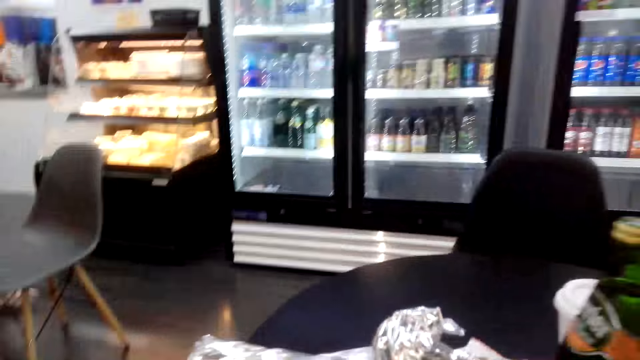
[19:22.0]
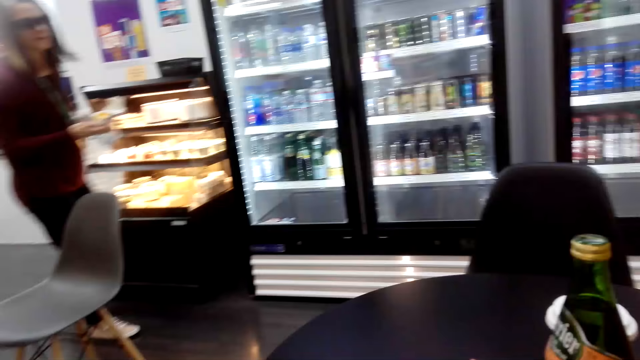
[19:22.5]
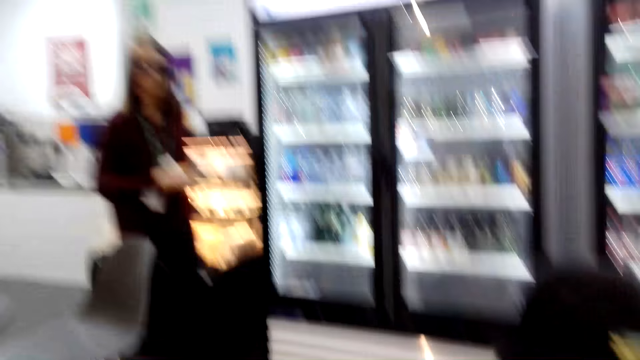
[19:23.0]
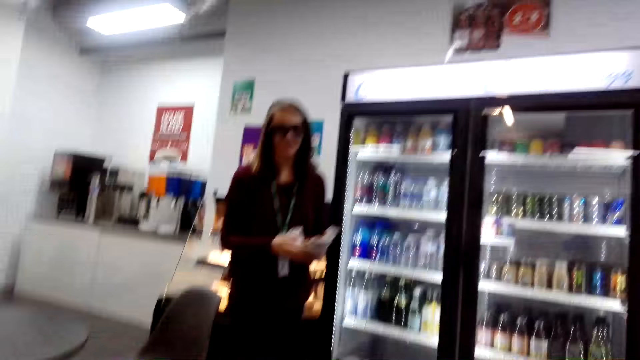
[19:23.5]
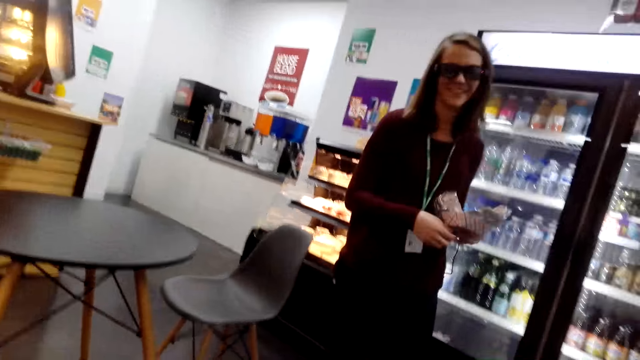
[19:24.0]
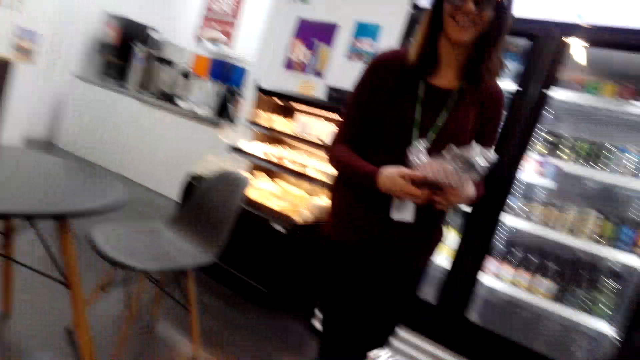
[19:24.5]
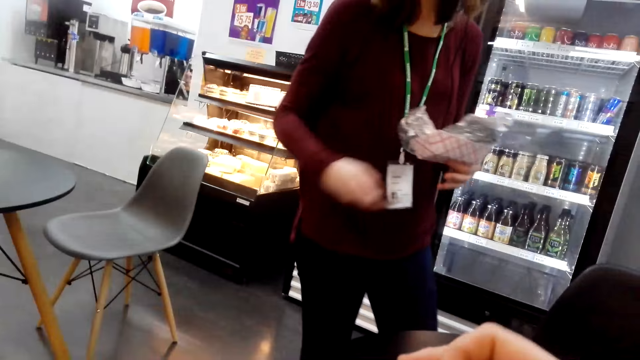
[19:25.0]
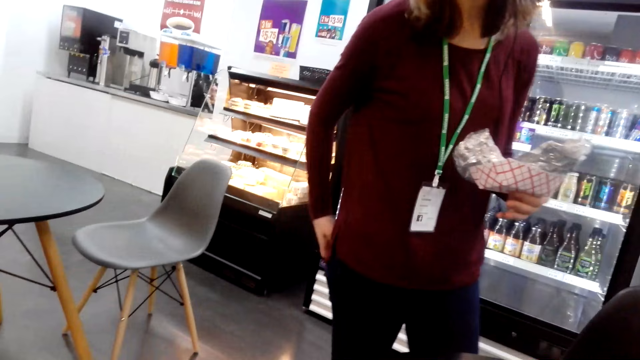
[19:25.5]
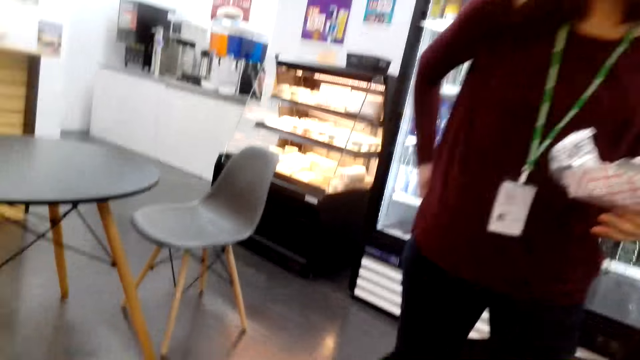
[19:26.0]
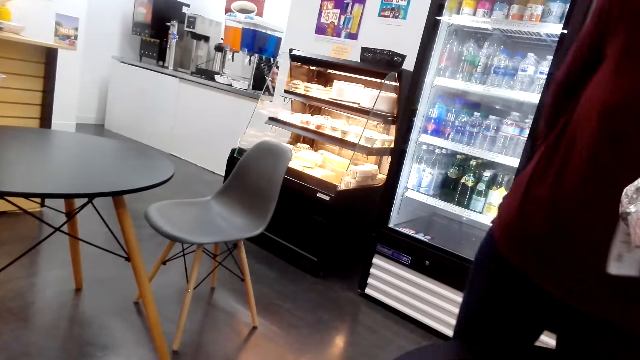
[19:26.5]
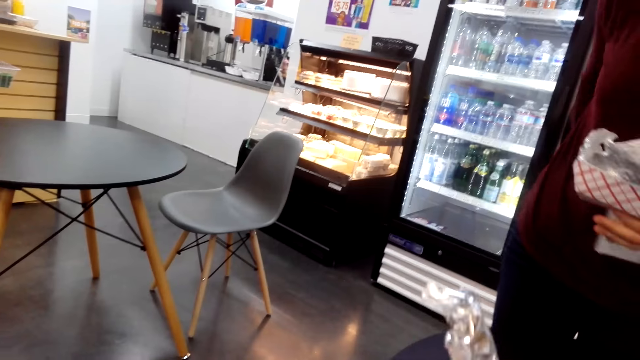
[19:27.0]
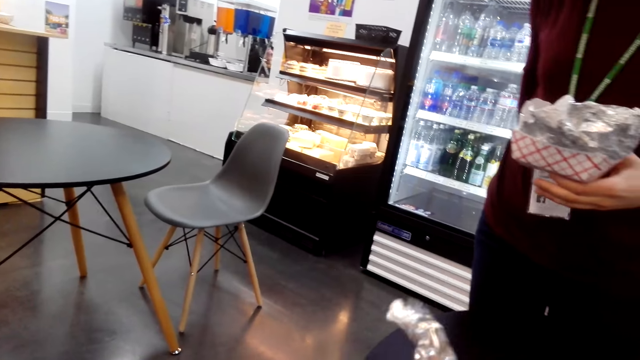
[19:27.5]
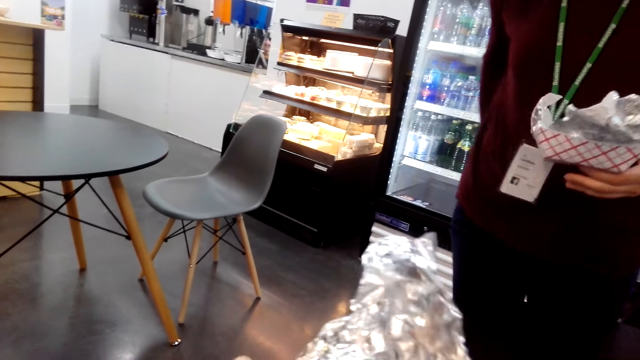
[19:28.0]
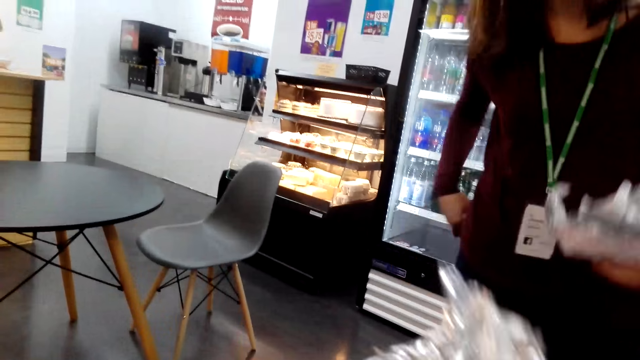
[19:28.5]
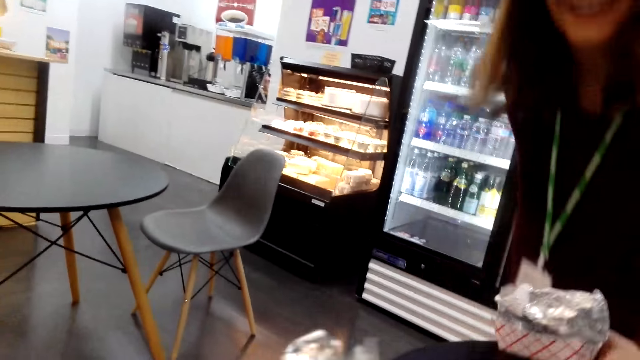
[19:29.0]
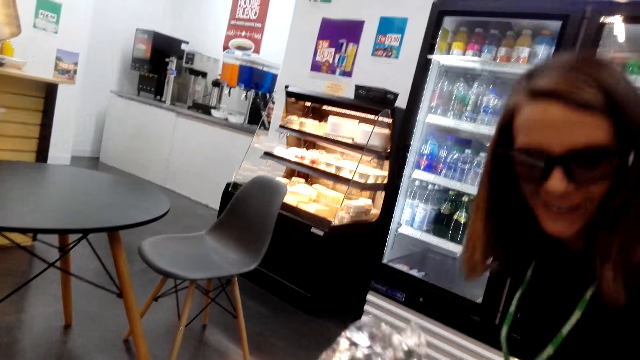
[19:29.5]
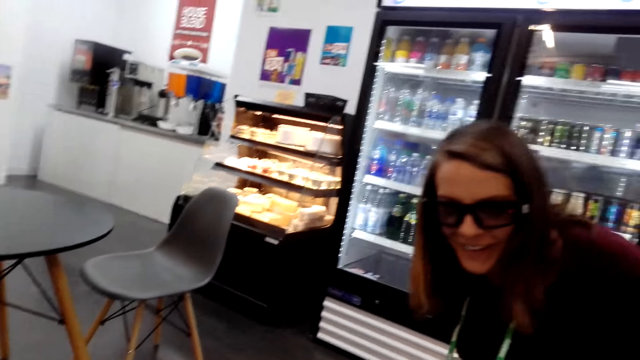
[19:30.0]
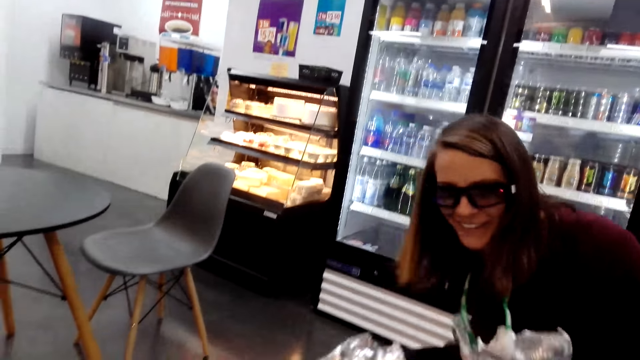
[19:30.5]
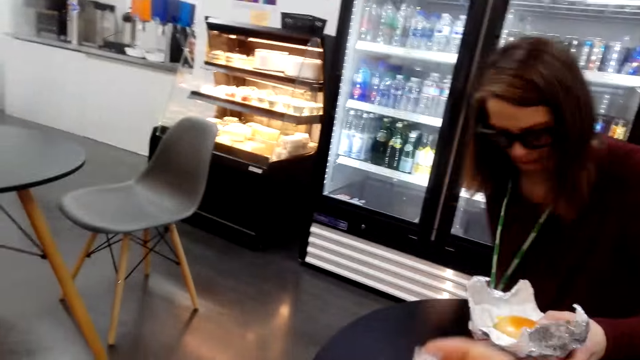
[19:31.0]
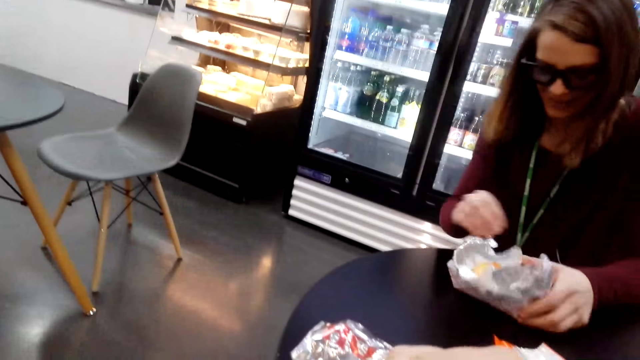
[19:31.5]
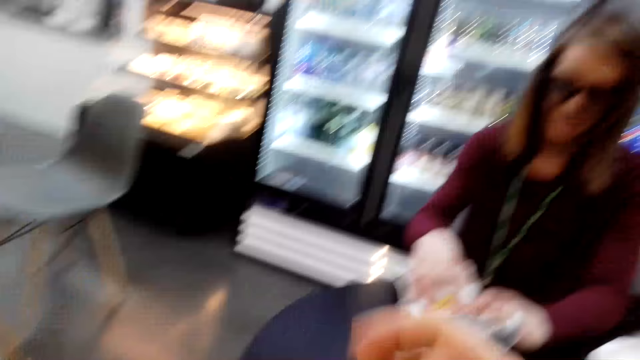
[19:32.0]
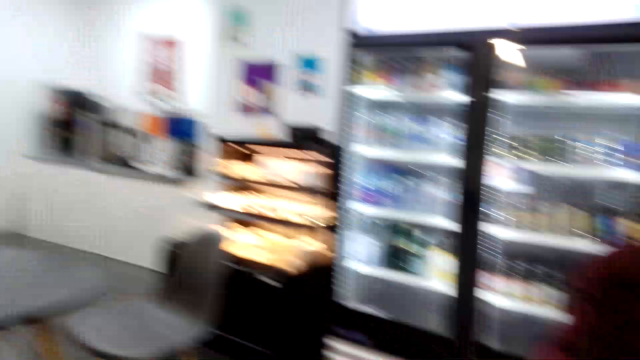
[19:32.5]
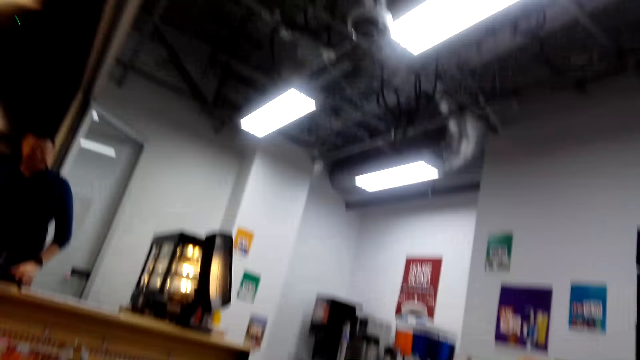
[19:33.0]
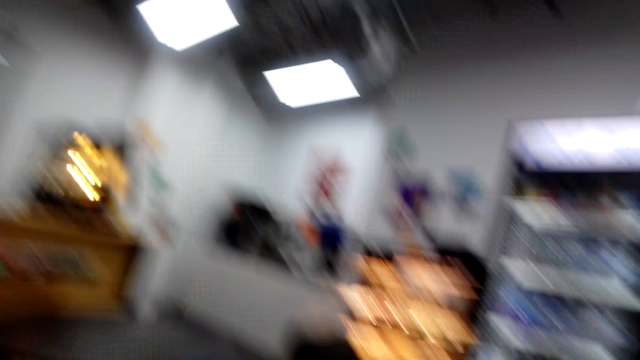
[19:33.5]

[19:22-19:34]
A woman sits at the table.

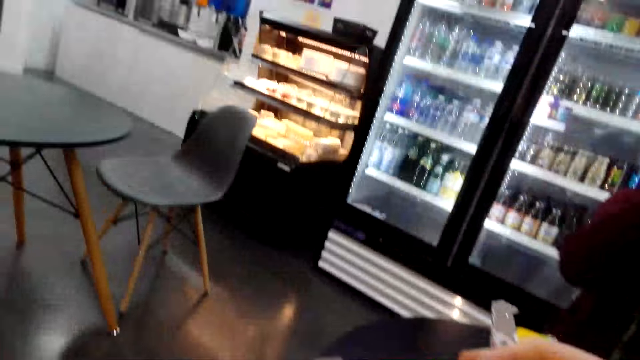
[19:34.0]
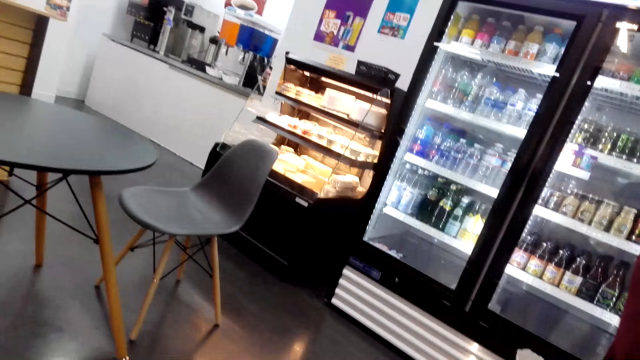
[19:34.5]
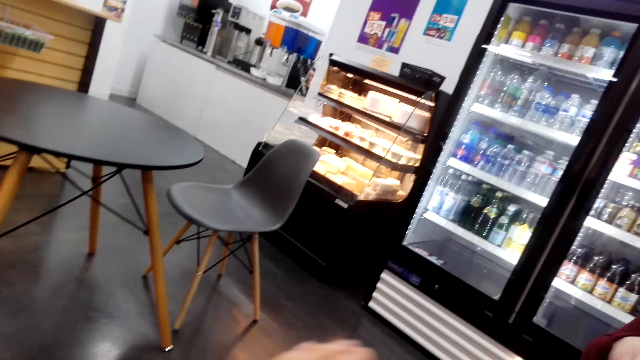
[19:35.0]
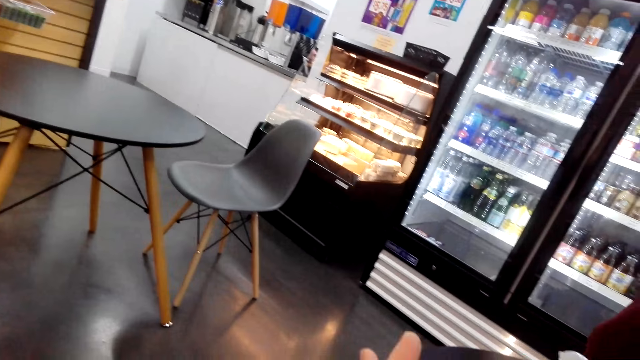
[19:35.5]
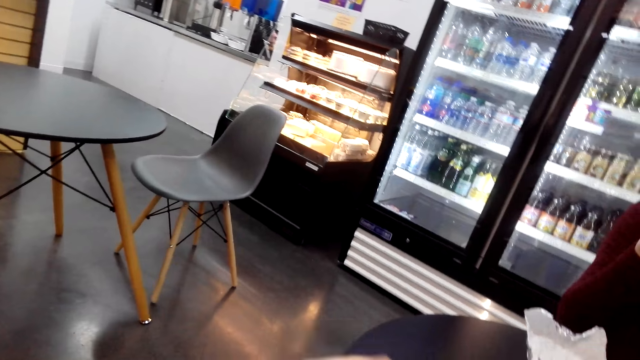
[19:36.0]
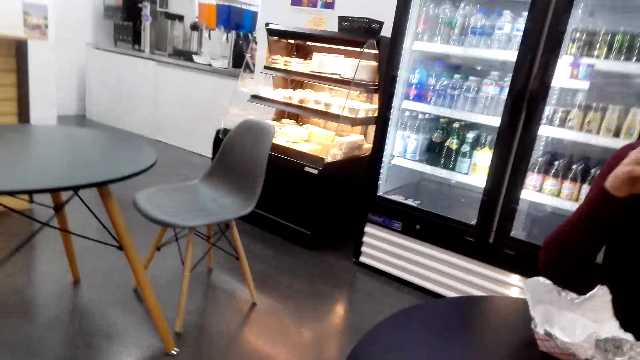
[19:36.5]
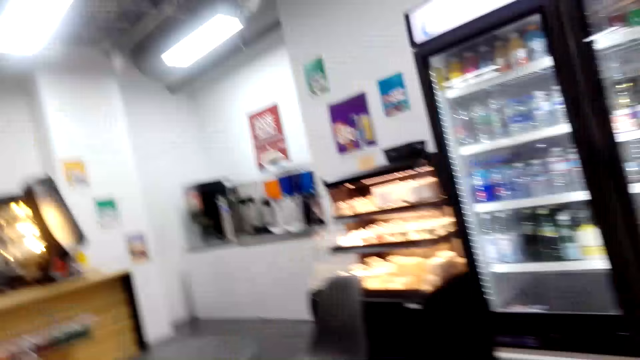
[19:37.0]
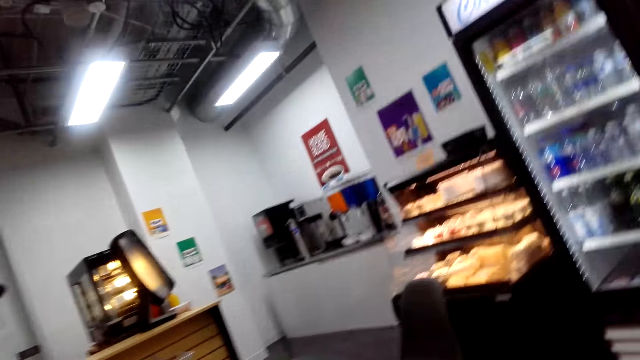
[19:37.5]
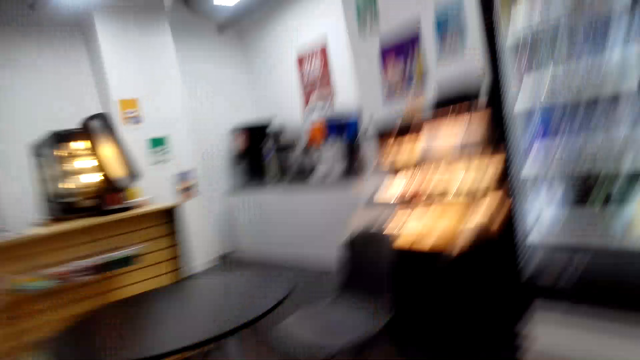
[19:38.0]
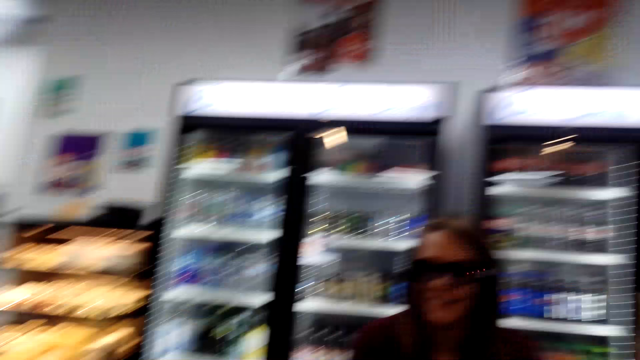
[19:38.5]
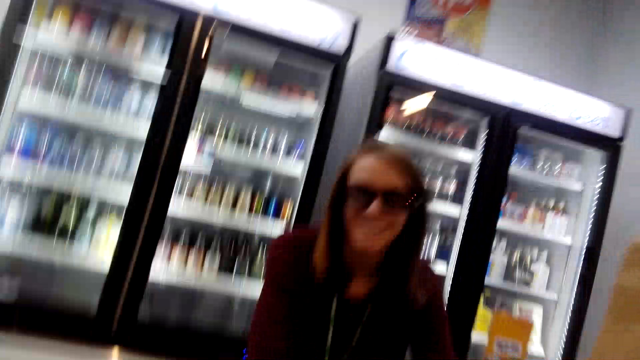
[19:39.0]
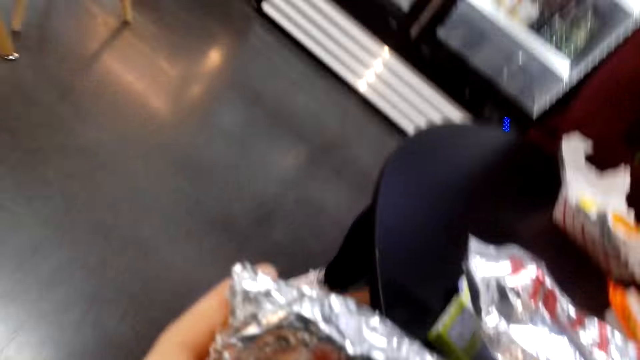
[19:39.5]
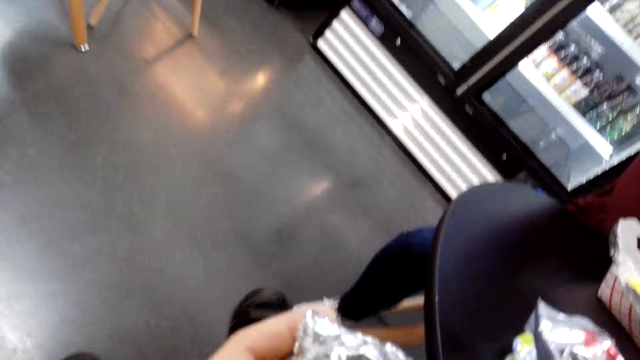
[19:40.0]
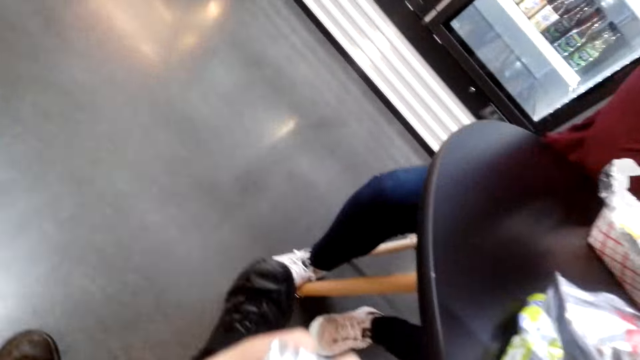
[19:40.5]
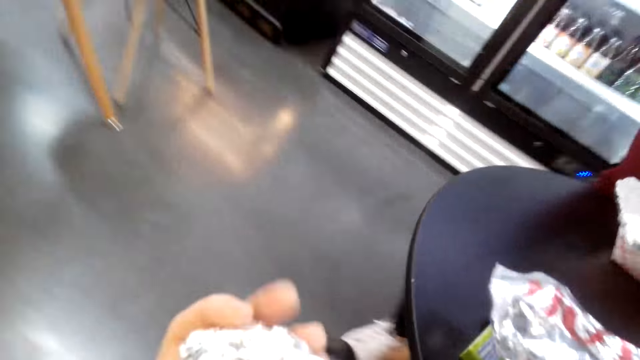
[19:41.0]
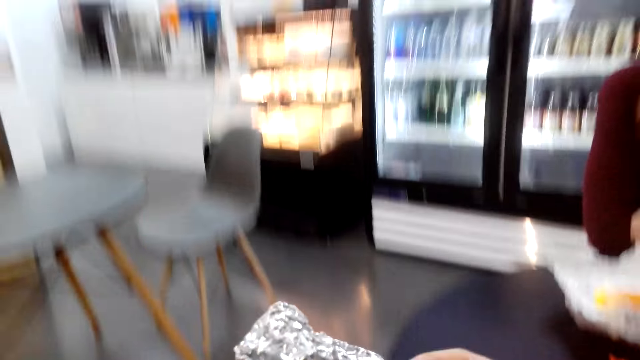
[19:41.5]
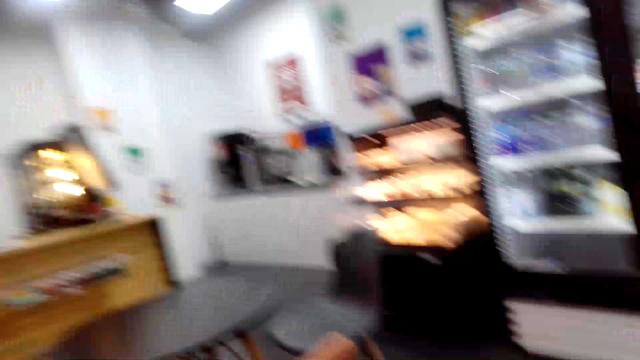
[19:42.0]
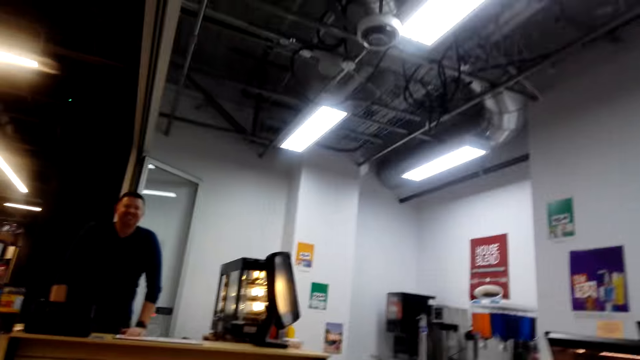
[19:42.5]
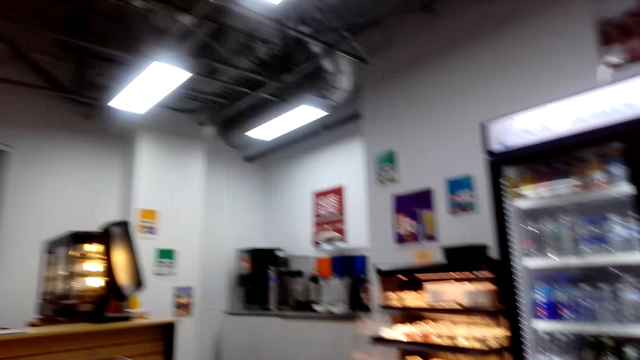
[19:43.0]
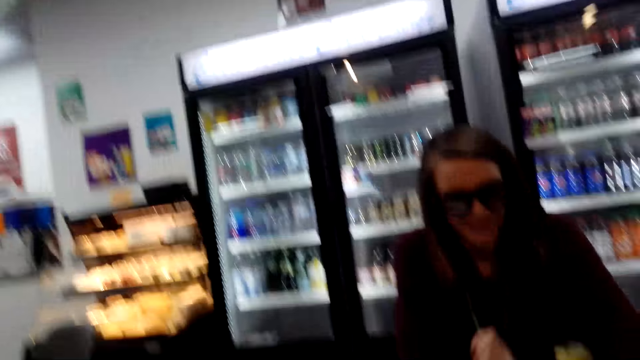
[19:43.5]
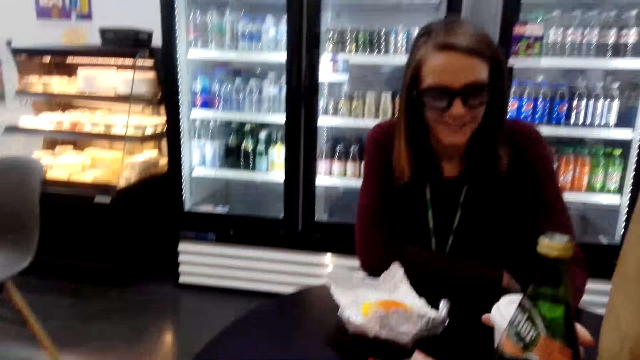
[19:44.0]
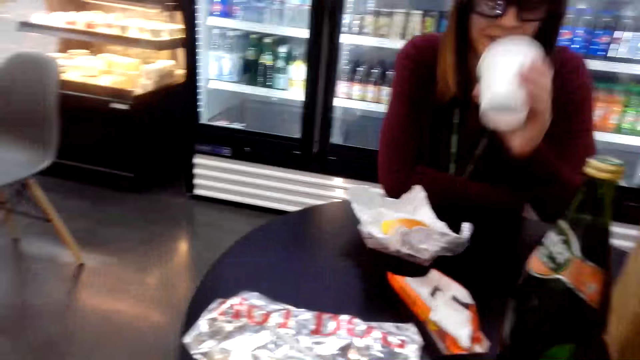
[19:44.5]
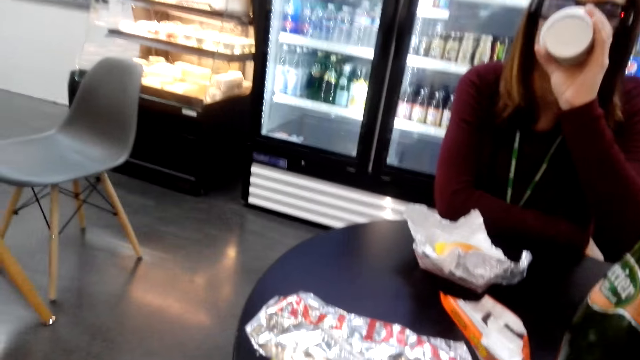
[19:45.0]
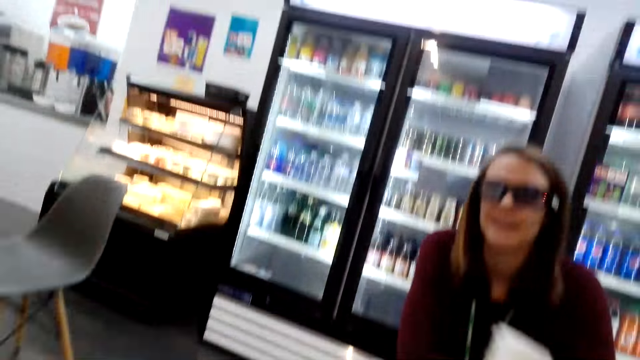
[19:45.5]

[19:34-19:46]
The woman picks up the burger. The camera wearer speaks to the woman.
